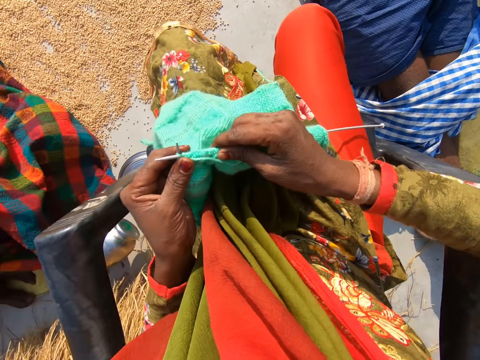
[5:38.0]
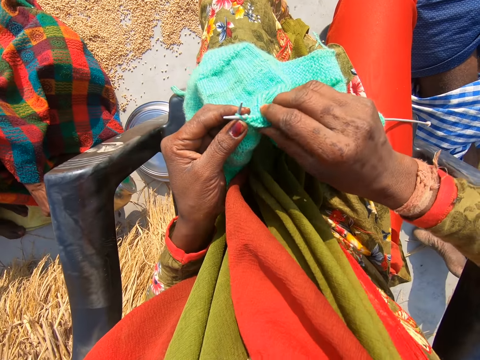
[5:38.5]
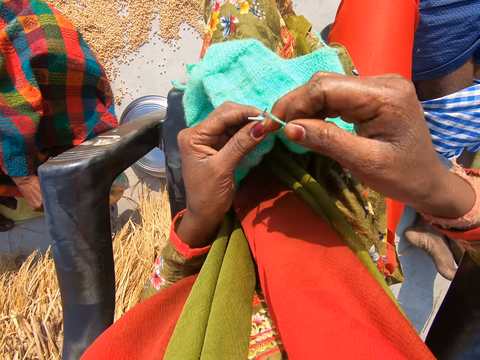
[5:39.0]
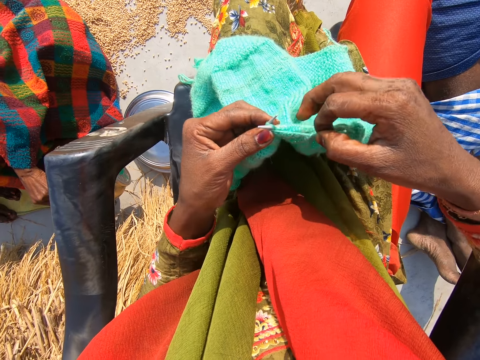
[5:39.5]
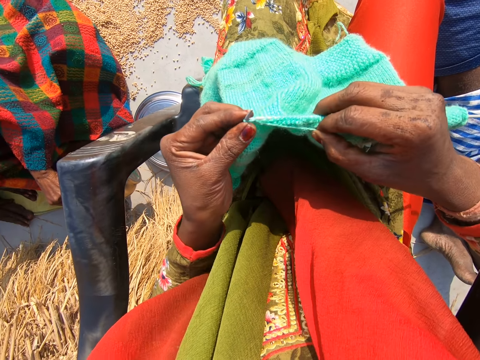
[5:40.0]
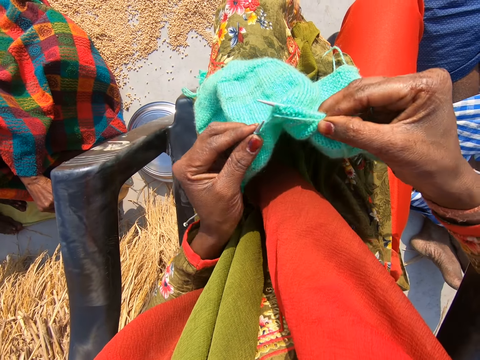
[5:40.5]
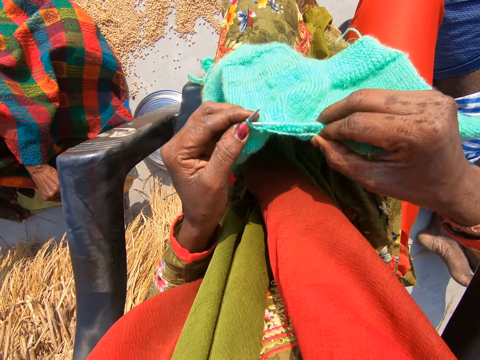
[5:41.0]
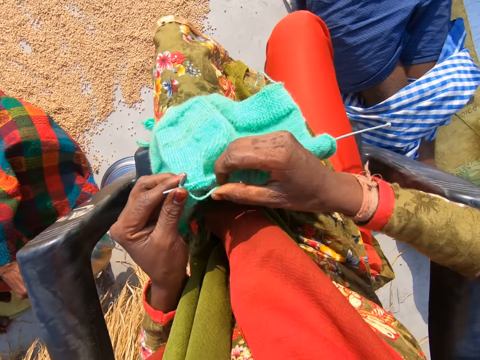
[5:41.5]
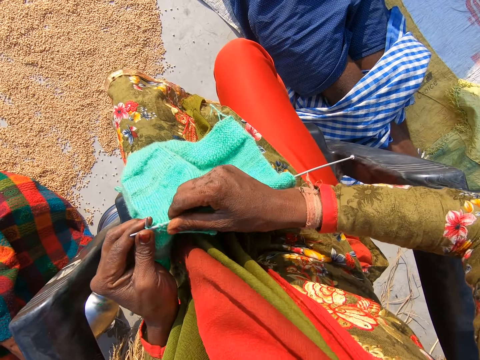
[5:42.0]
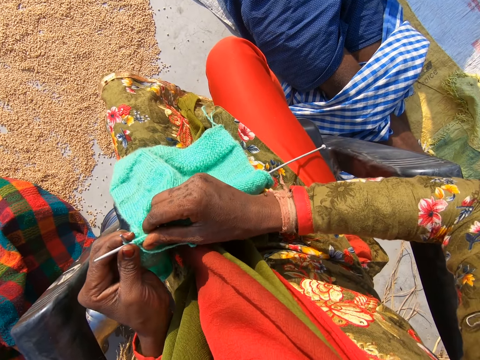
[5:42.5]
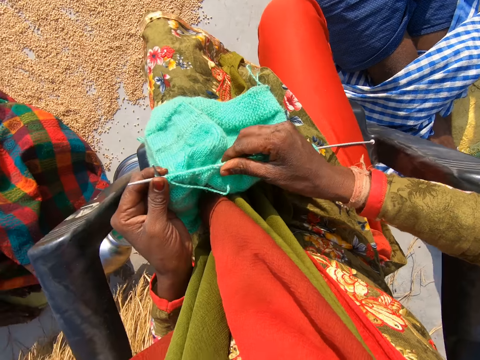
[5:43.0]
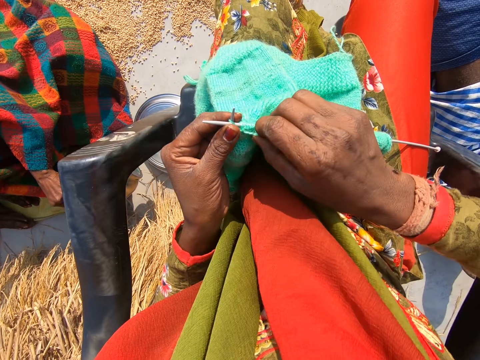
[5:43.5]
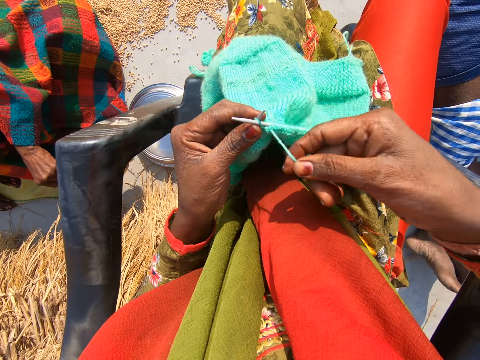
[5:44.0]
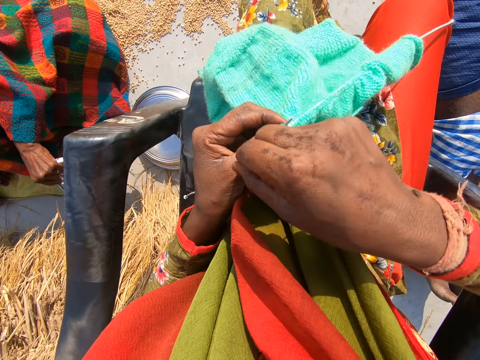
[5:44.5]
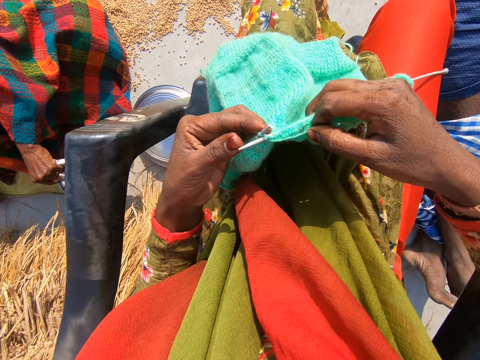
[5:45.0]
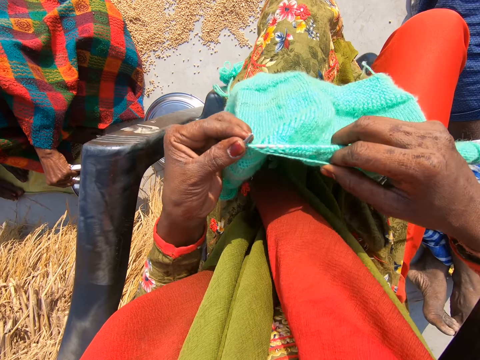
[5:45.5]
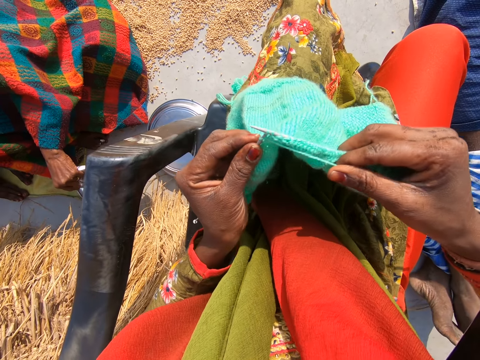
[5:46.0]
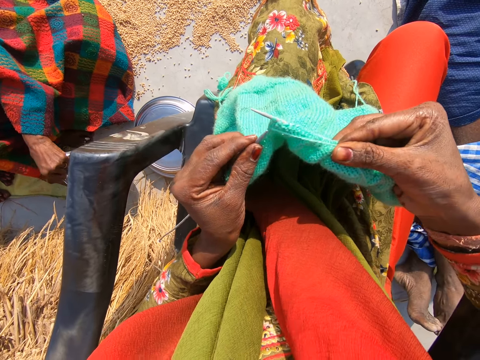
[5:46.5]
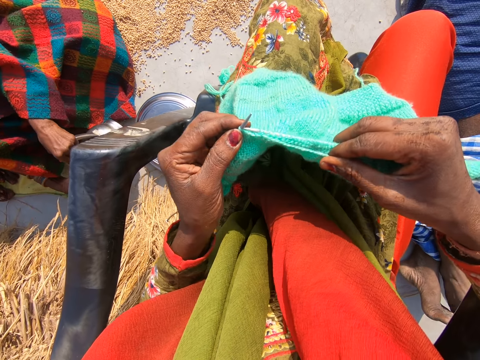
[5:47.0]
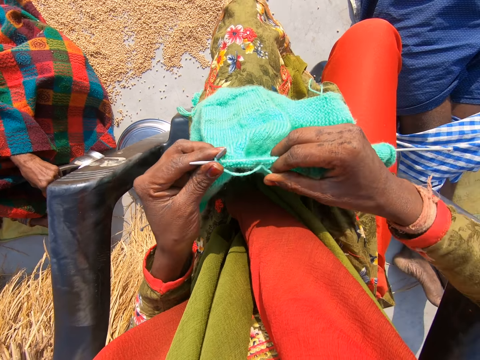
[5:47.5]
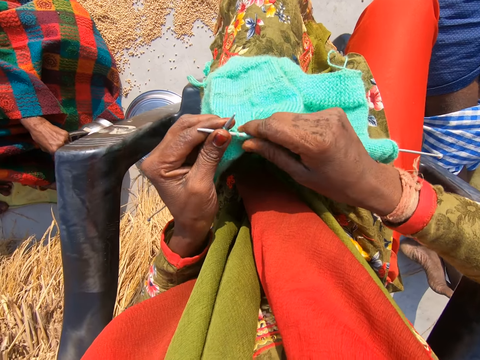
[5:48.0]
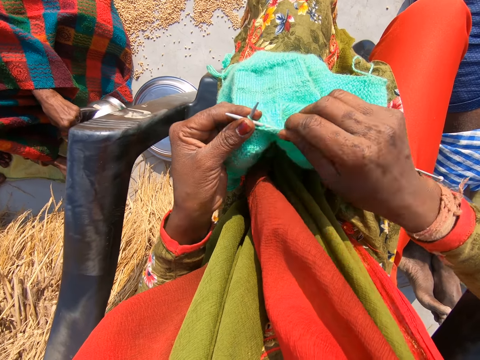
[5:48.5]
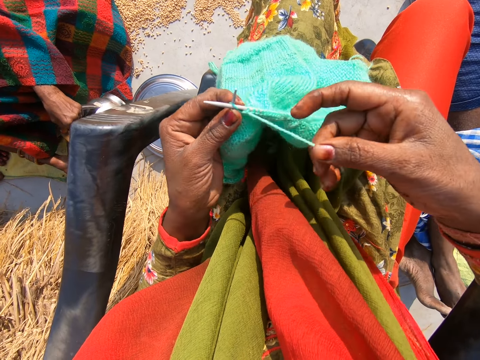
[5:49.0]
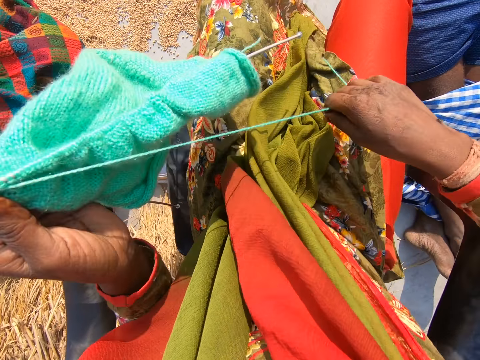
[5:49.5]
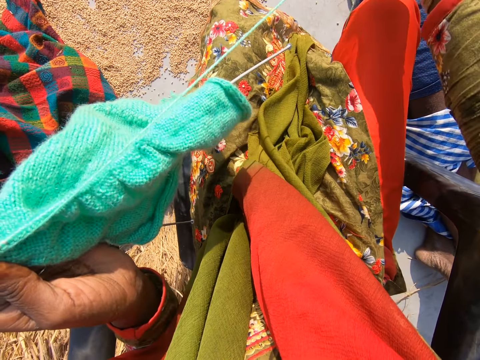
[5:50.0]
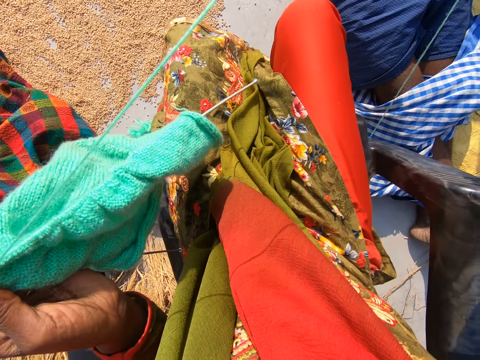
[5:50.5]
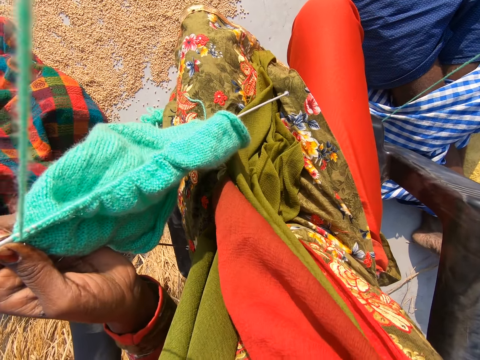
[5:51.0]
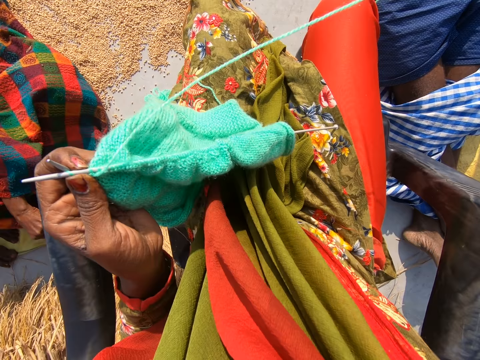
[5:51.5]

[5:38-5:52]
The camera wearer knits the shawl. A woman pours water into a cup from a jug with her left hand. The camera wearer adjusts the shawl with her right hand. She knits the shawl. The woman pours something on the bowl. The camera wearer pulls a yarn with her right hand. She moves the yarn.

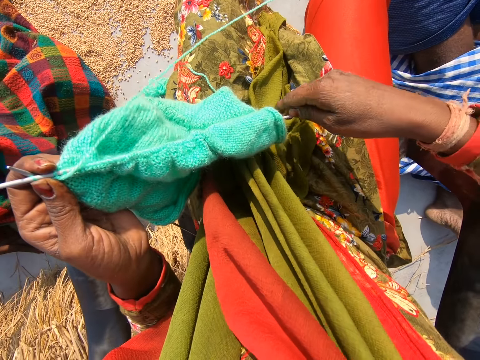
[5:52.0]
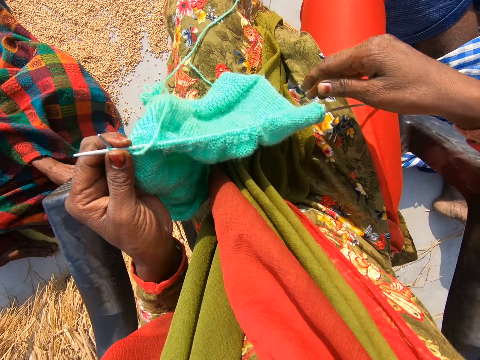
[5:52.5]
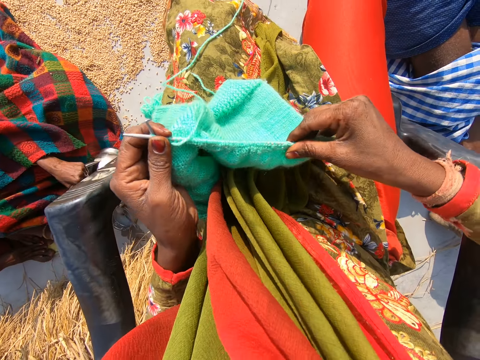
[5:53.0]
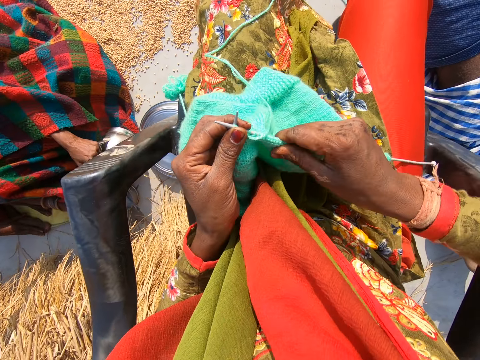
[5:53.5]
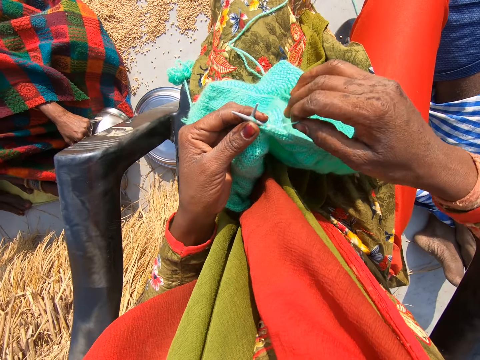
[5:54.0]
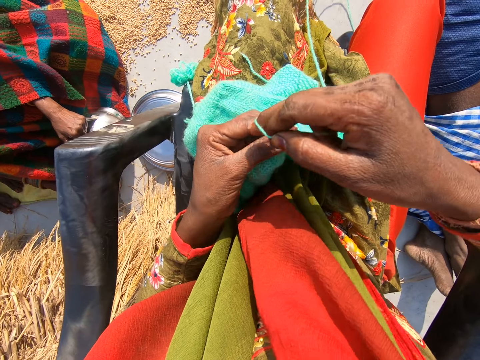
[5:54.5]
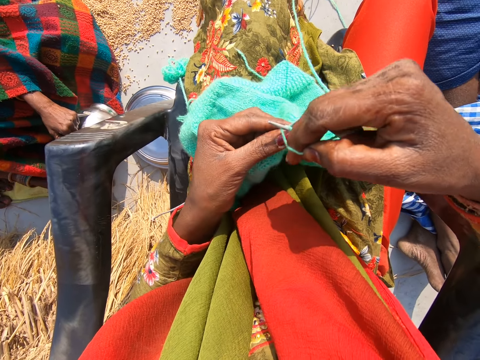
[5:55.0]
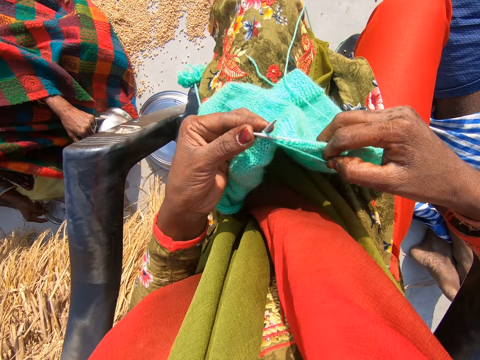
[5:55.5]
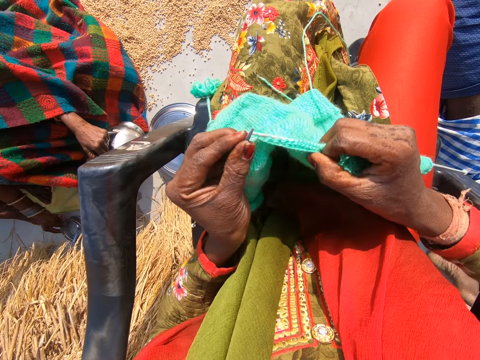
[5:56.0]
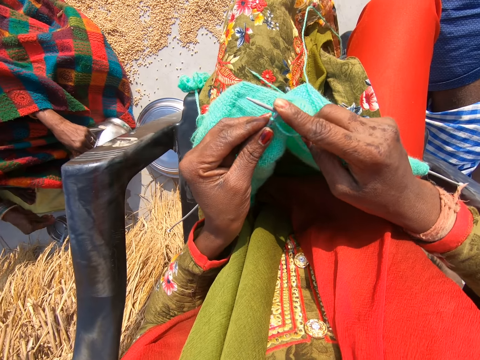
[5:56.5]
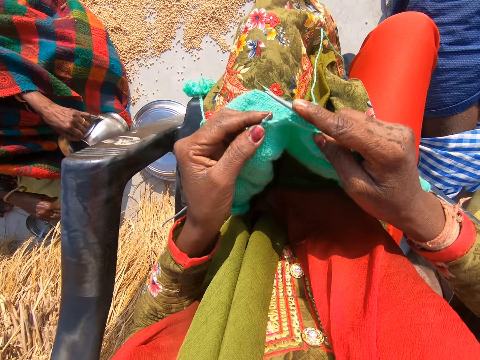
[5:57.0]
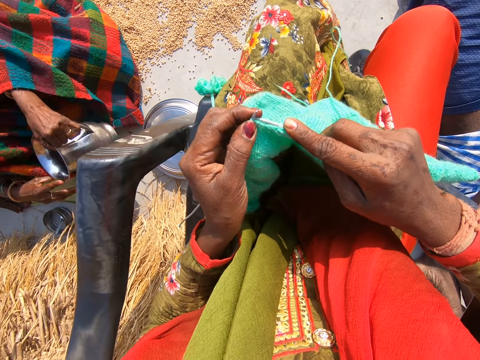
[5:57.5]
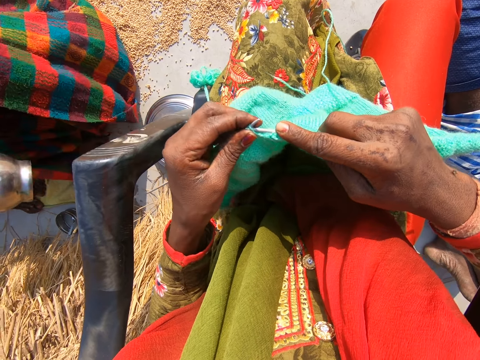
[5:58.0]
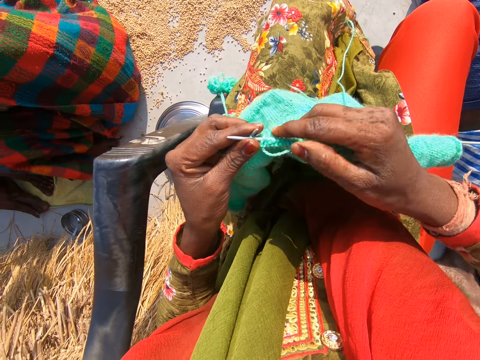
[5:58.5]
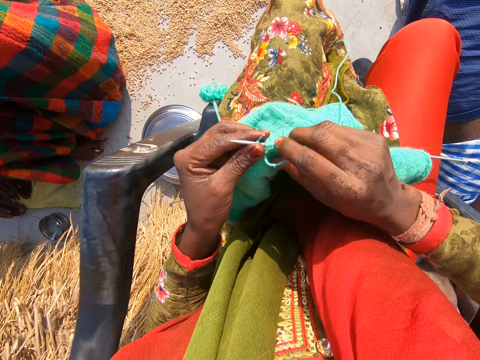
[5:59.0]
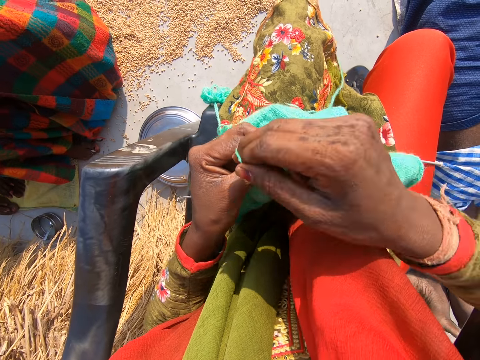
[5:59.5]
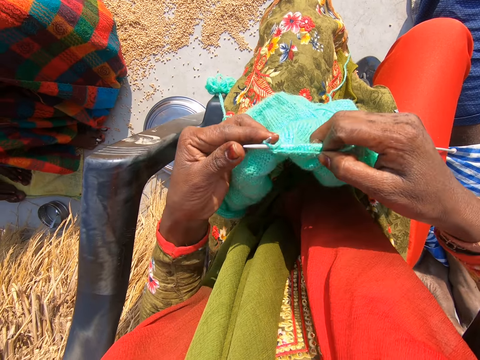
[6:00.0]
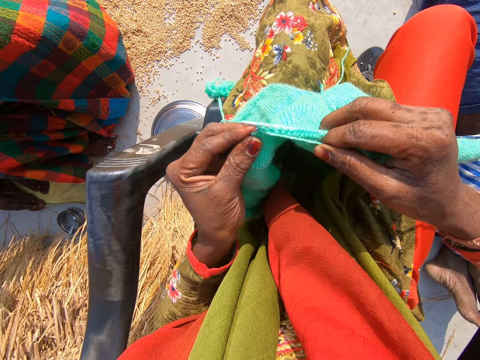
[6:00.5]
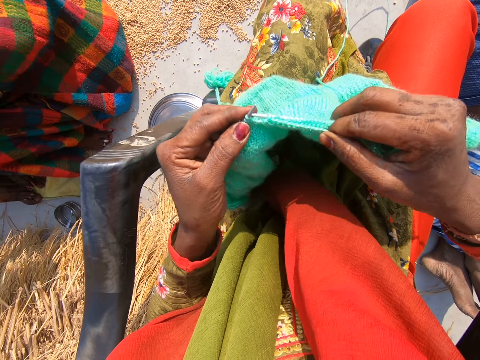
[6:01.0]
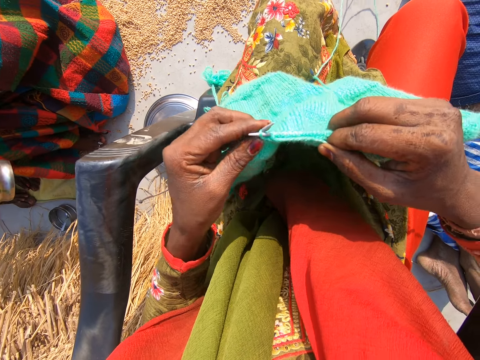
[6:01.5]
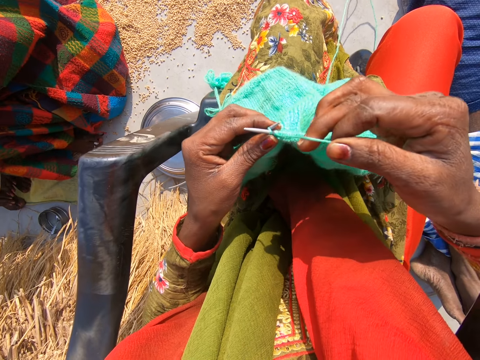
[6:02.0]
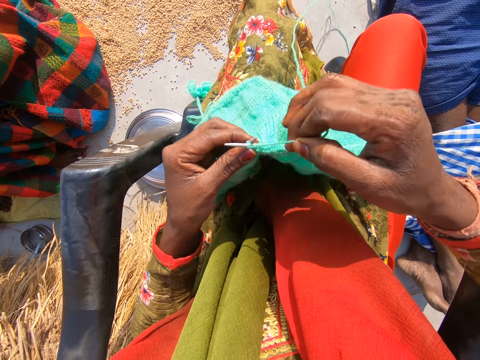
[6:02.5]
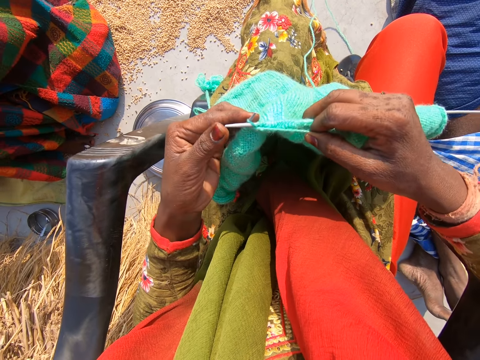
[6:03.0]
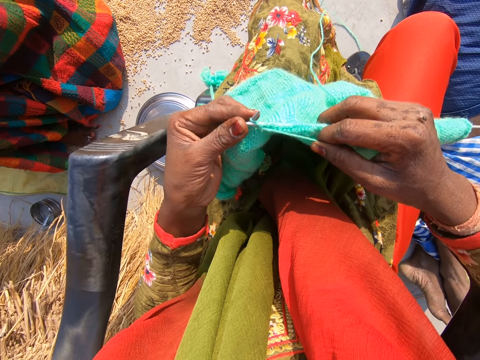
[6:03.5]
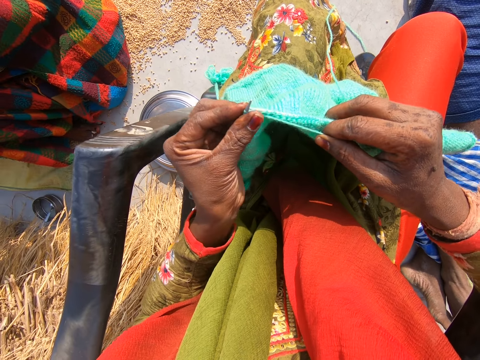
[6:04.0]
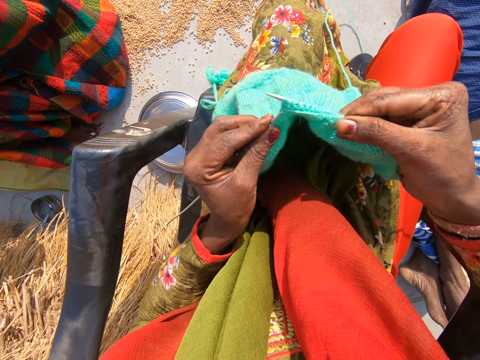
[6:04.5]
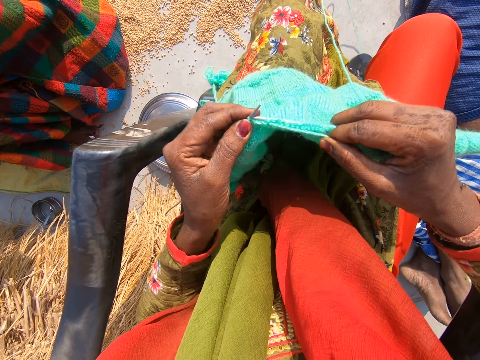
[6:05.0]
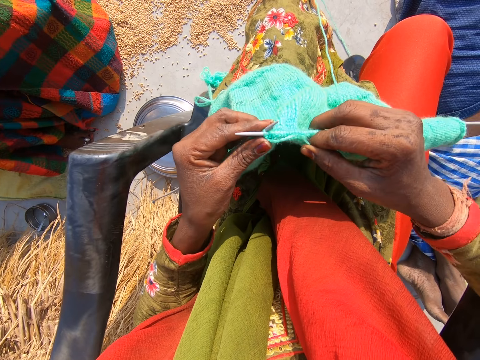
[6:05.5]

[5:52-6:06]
The camera wearer holds the crochet. She adjusts the shawl with her right hand. She moves the yarn along the crochet. She knits the shawl. A woman moves a bowl. The camera wearer moves the cup to the right with her right hand. The woman shakes water off her right hand. The woman drinks water from a jug. The woman lifts the jug.
